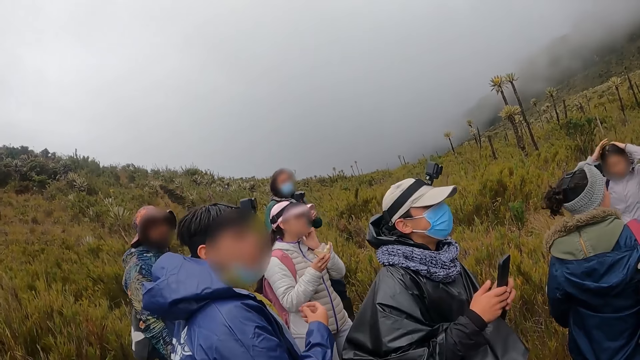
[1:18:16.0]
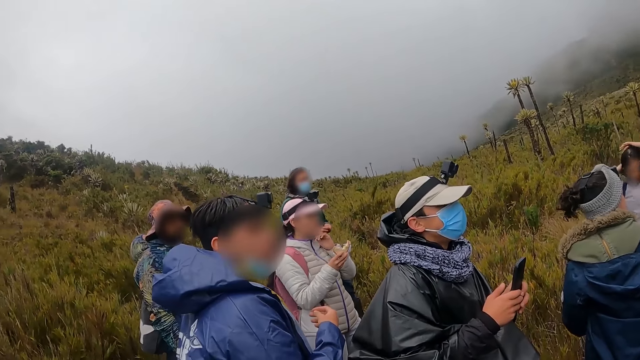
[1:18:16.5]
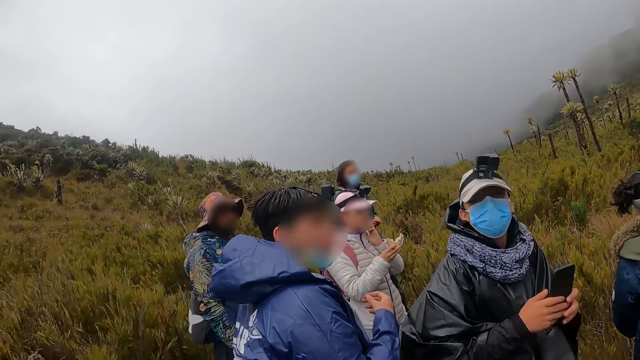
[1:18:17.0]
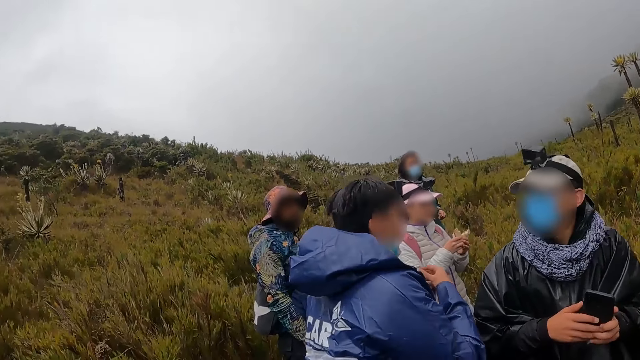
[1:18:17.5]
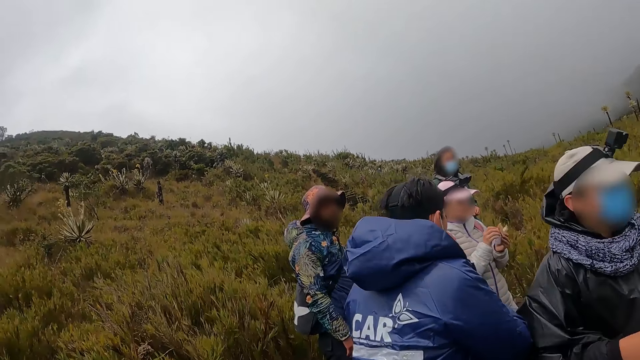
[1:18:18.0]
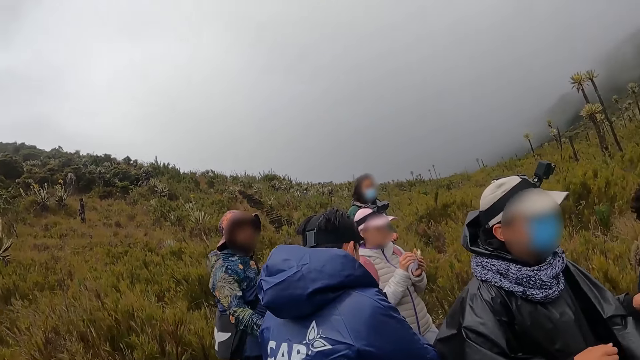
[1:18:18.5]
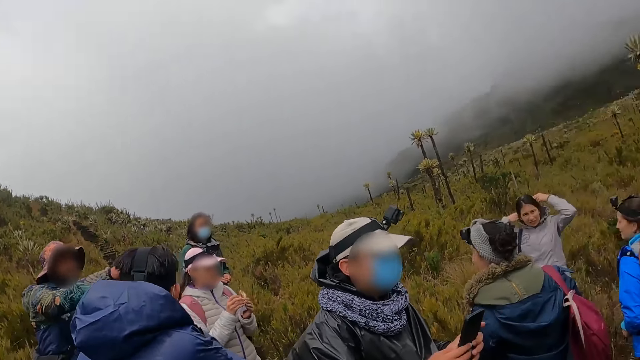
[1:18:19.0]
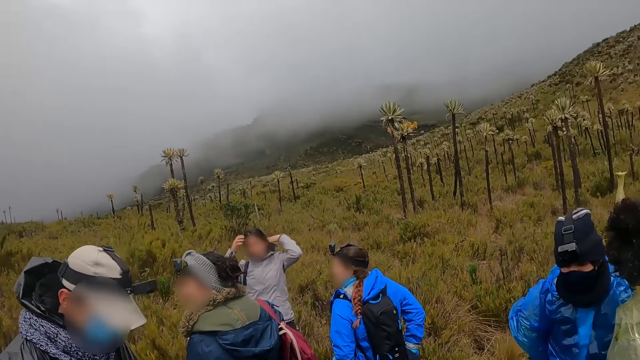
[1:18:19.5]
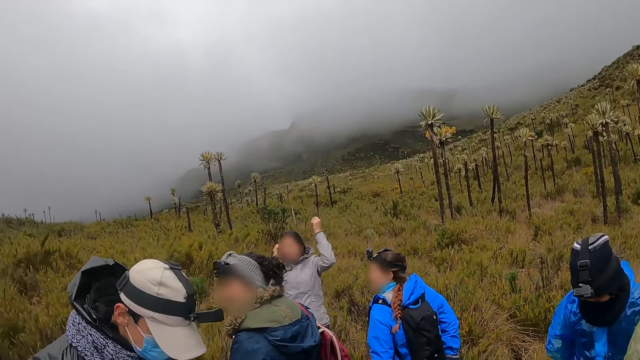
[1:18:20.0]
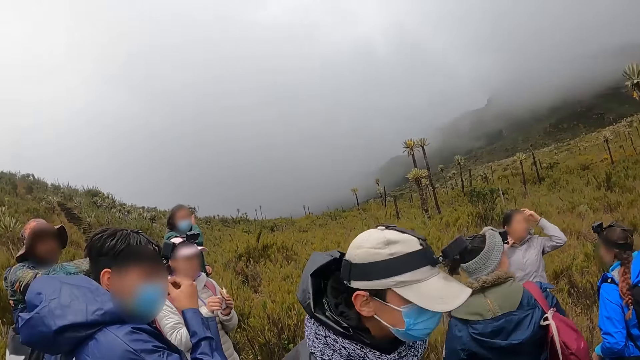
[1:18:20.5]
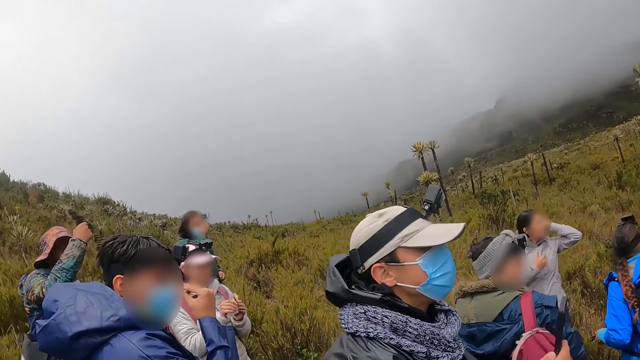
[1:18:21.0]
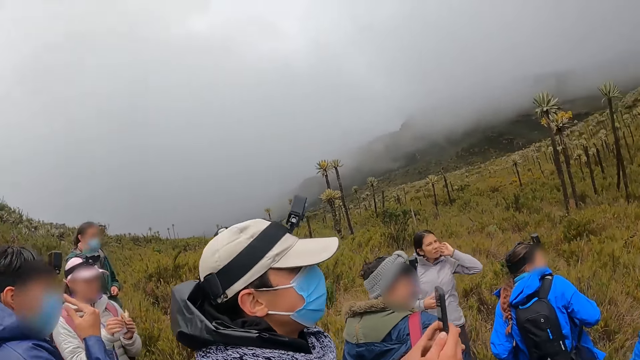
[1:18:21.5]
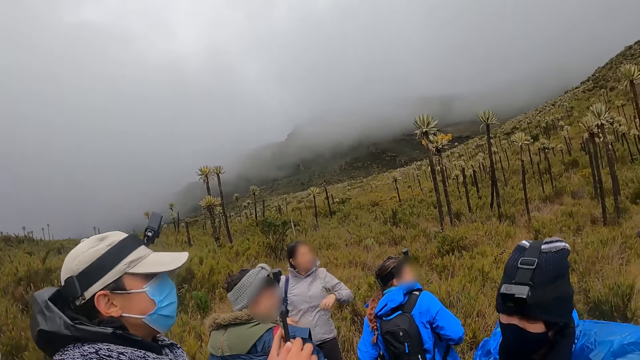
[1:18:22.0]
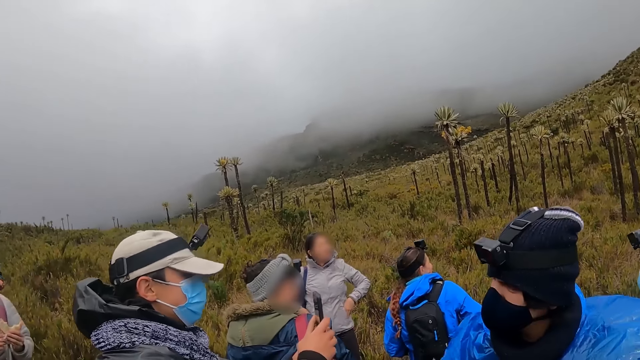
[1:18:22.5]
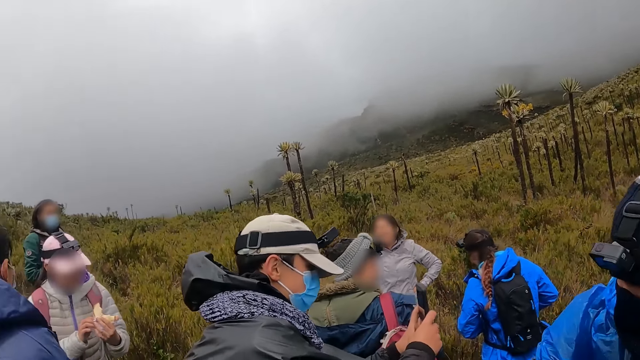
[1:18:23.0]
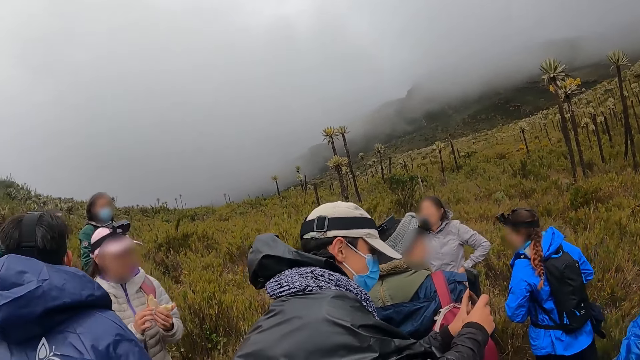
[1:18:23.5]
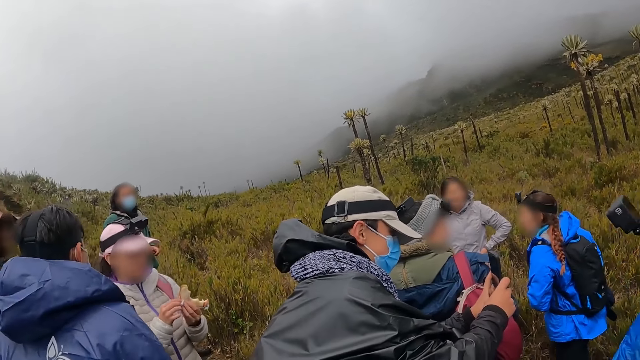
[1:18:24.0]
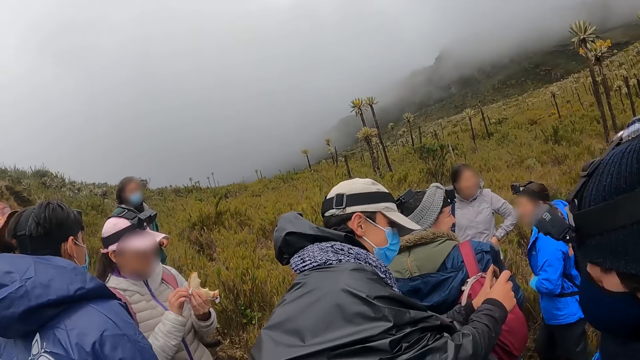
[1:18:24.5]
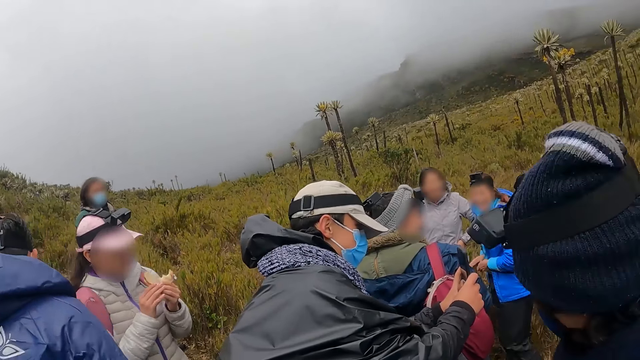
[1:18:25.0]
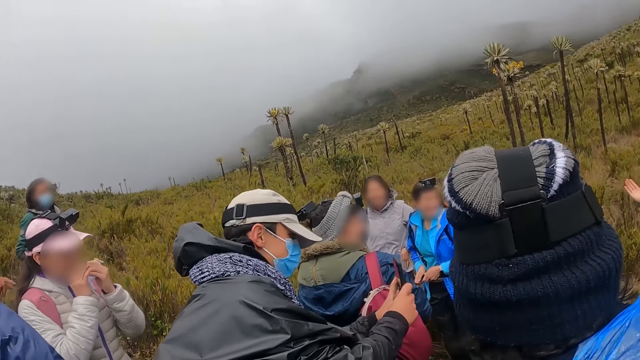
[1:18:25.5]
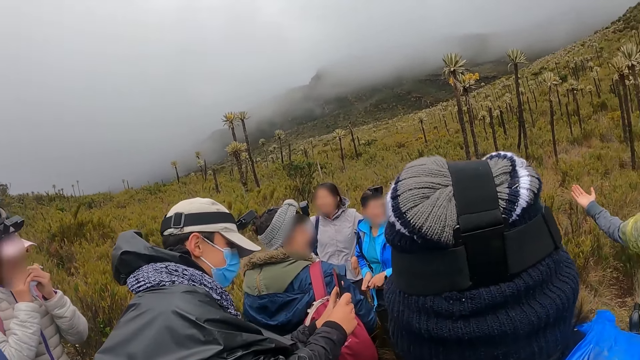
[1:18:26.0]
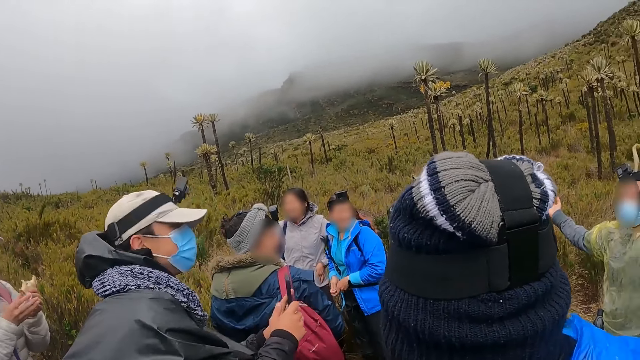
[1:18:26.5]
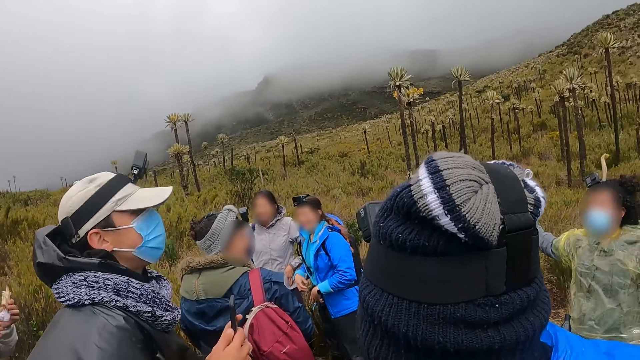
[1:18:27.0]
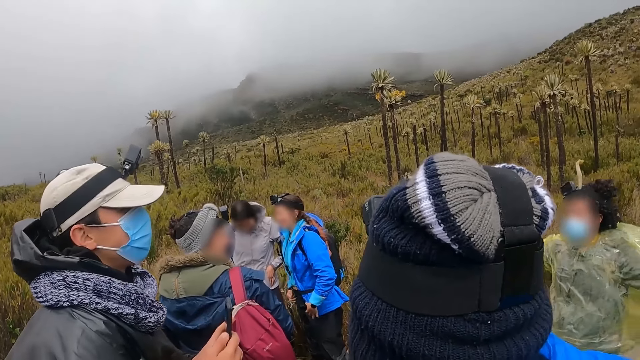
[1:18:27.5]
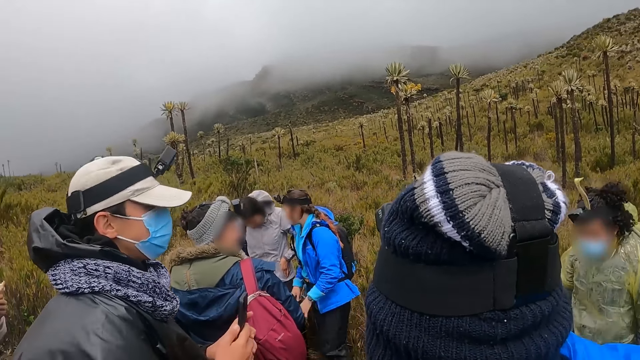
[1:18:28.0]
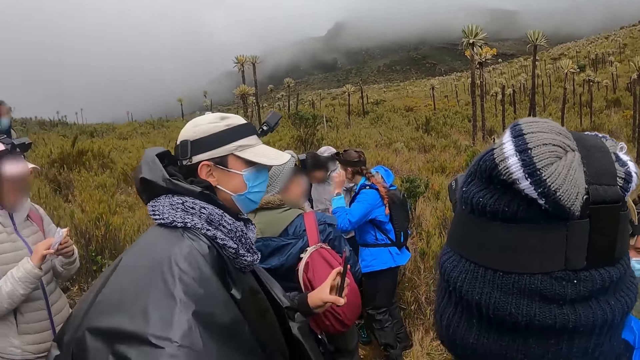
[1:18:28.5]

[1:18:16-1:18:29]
The woman eats the sandwich in both hands.

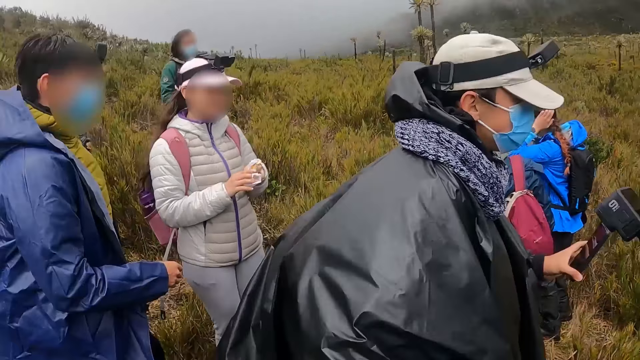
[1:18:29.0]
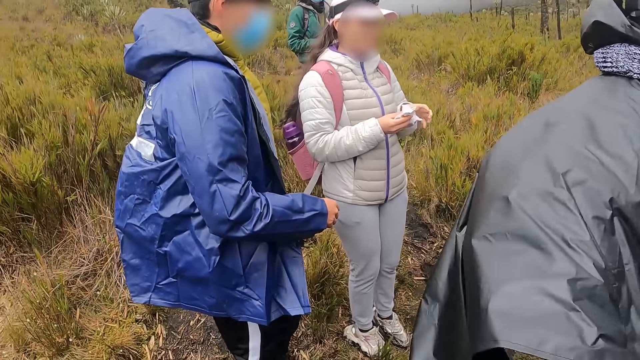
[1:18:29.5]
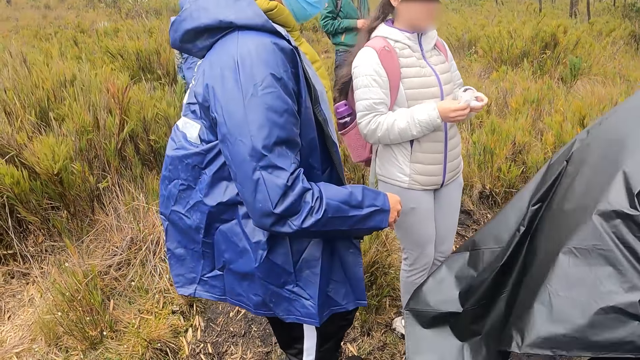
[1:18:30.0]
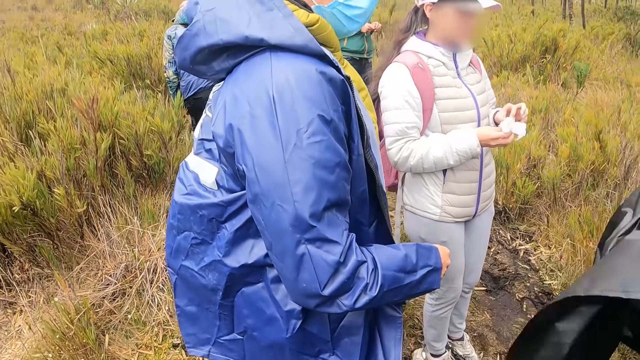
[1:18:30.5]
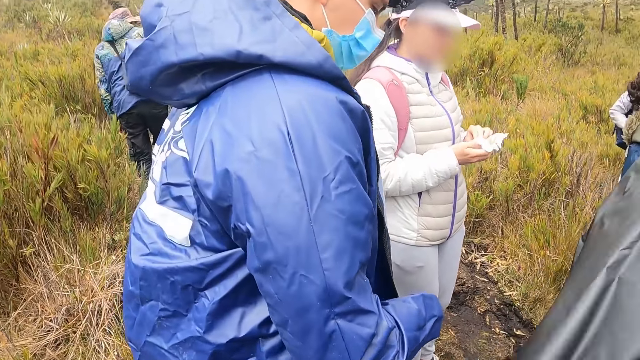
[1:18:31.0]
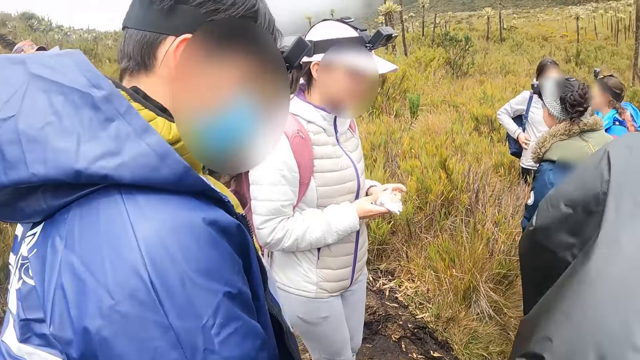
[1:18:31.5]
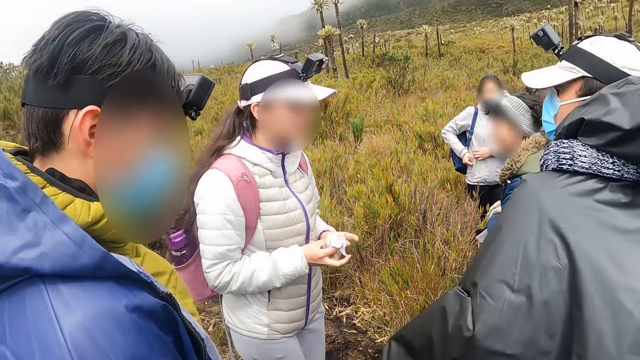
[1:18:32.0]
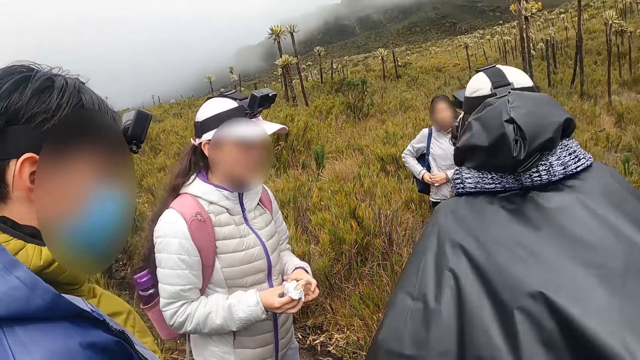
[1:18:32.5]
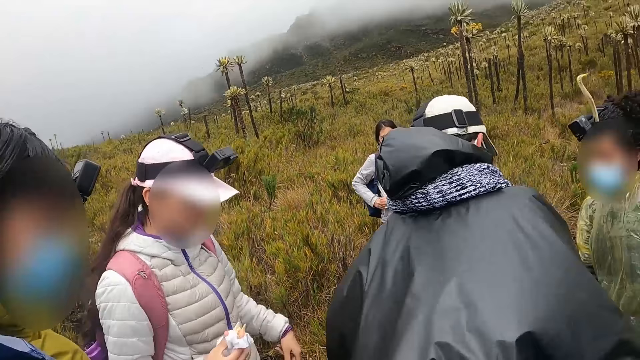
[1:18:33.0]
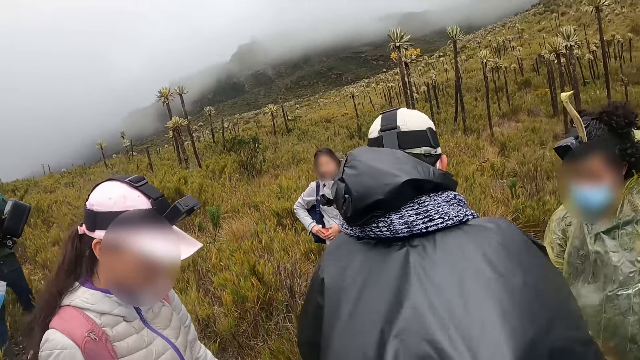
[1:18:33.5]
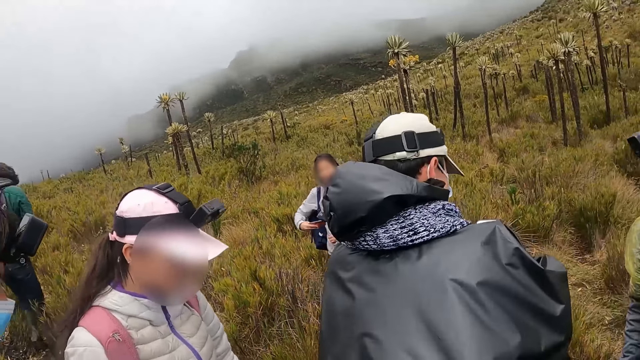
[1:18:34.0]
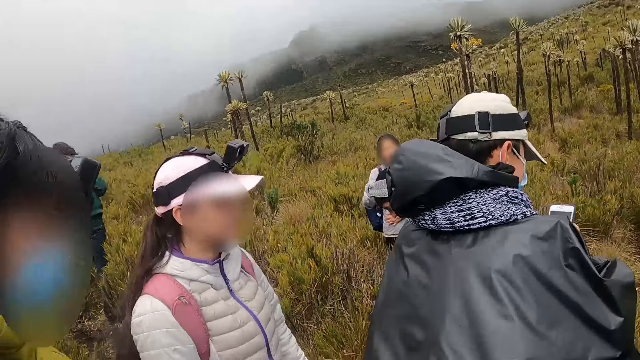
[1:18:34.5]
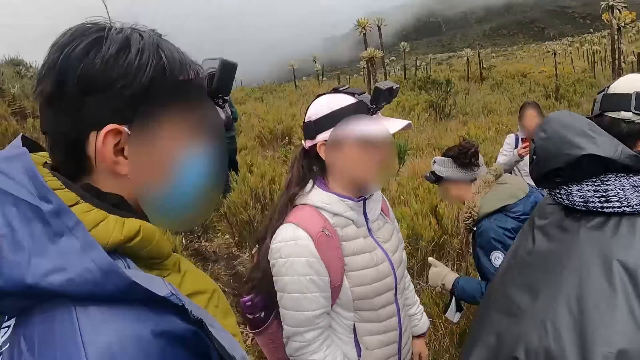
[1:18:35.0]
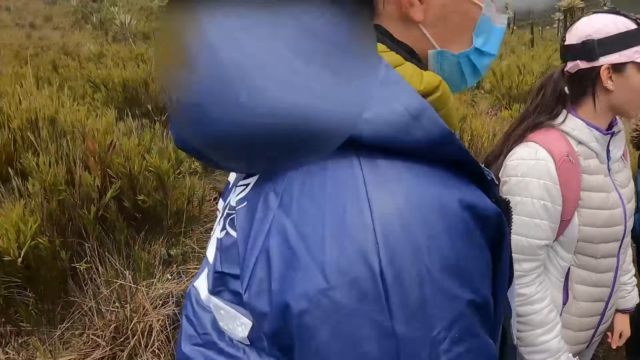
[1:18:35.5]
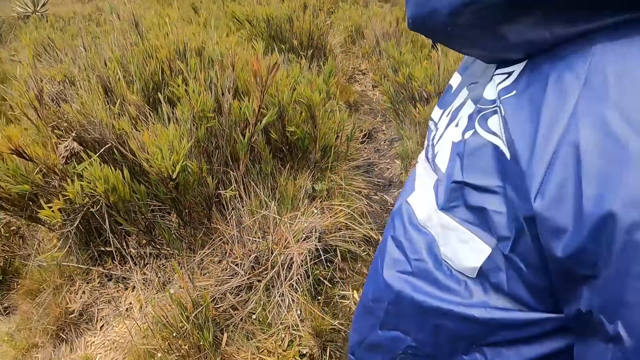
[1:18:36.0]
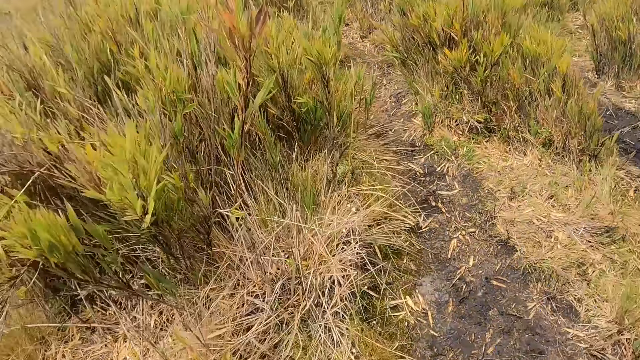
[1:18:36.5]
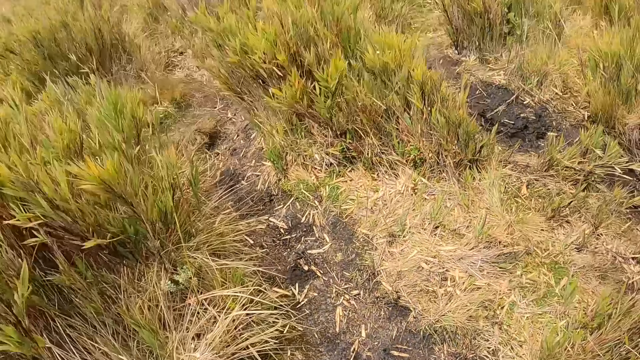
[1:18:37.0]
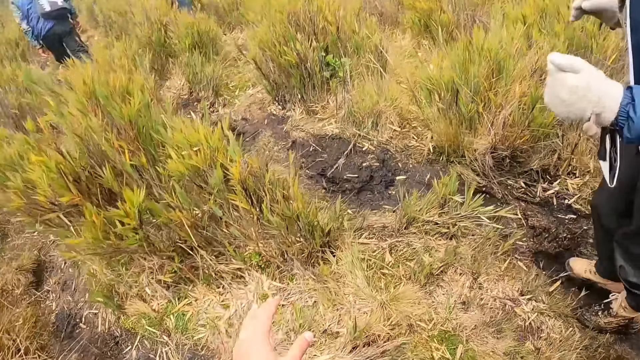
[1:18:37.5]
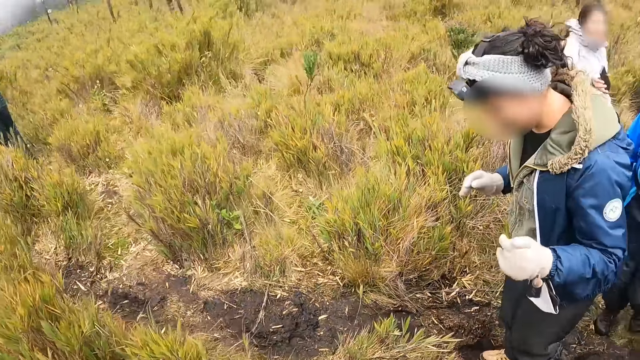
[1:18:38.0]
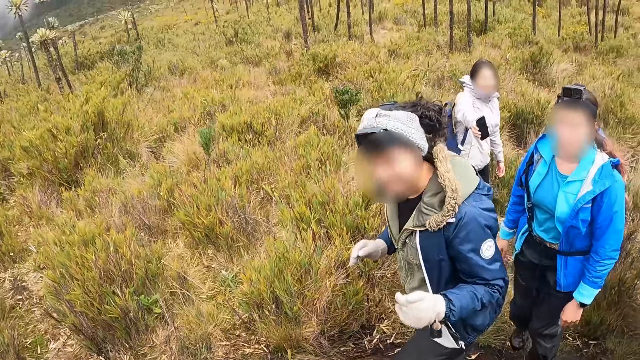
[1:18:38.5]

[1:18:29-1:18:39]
A woman brings out a phone from her jacket pocket with her right hand. The camera wearer walks on a pathway in a field at the mountain.
